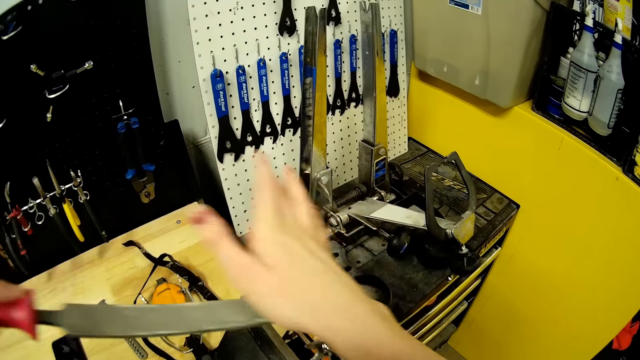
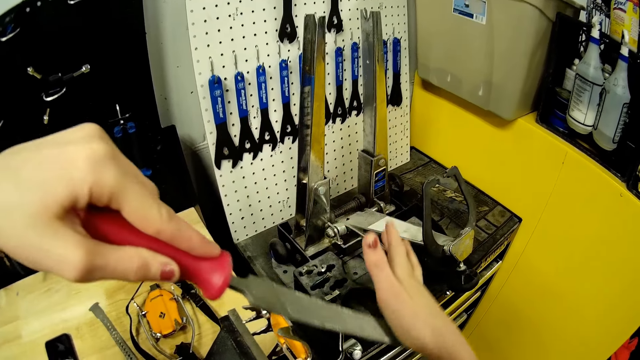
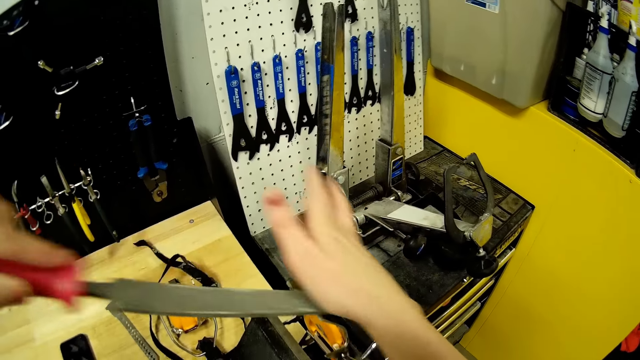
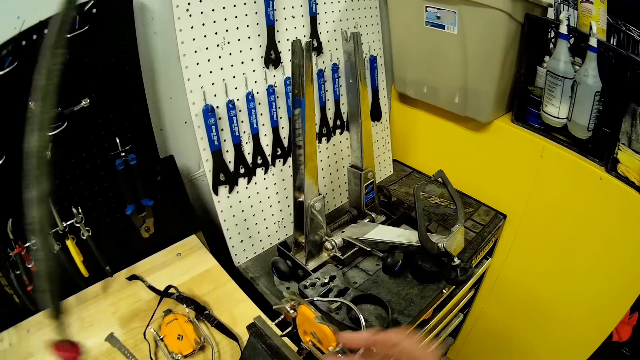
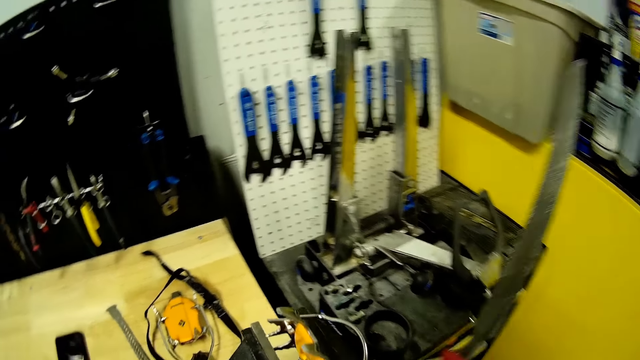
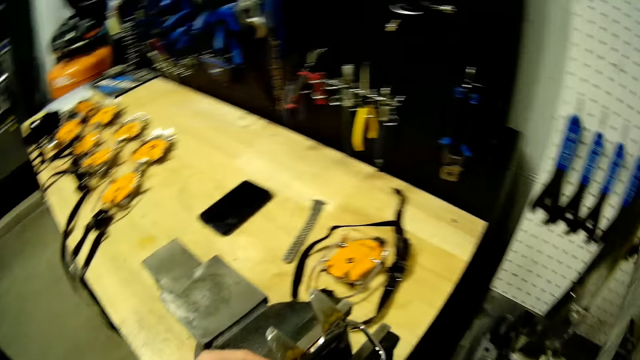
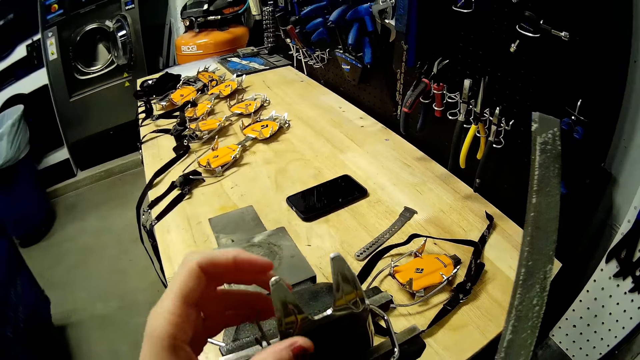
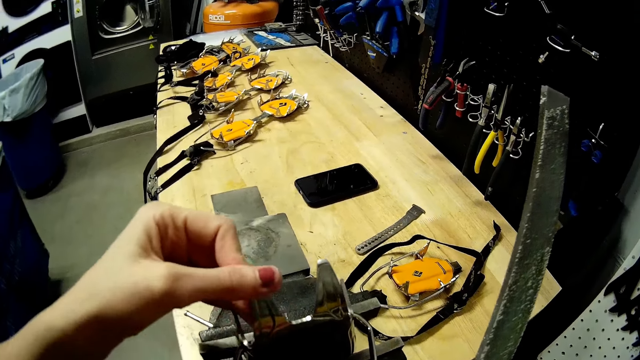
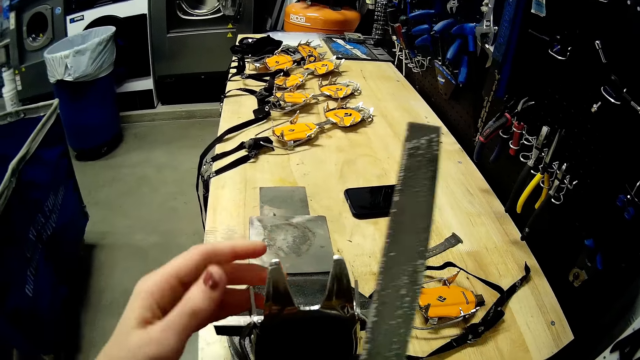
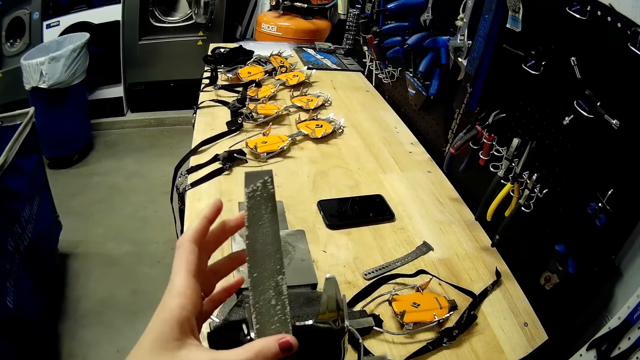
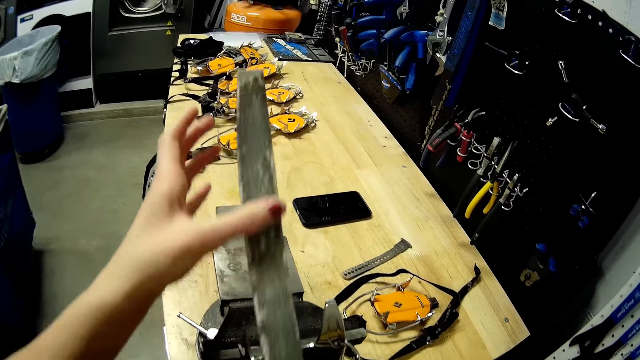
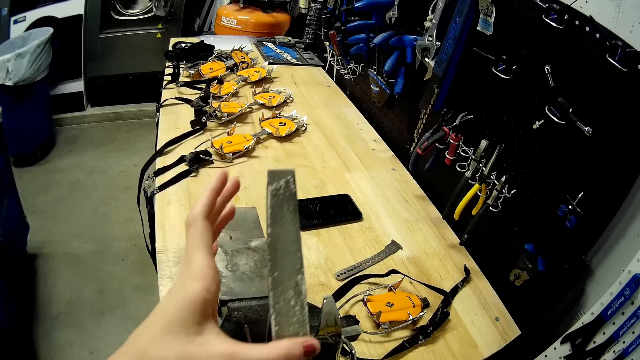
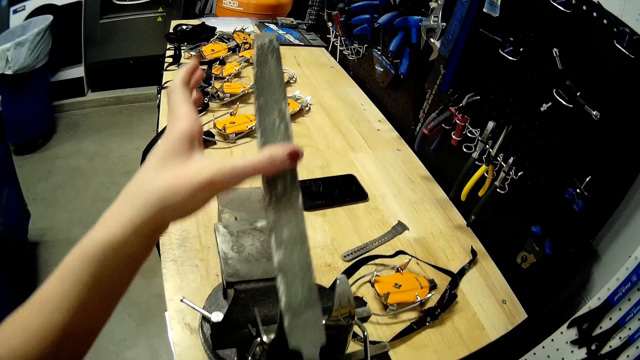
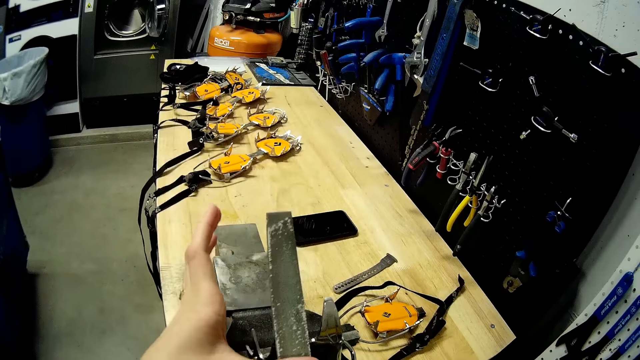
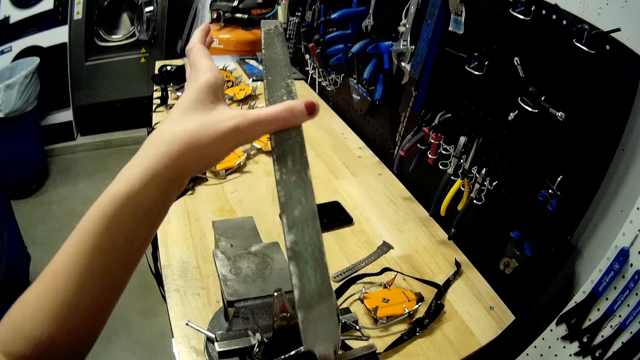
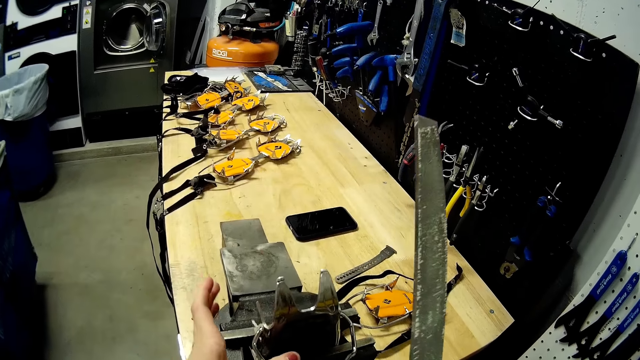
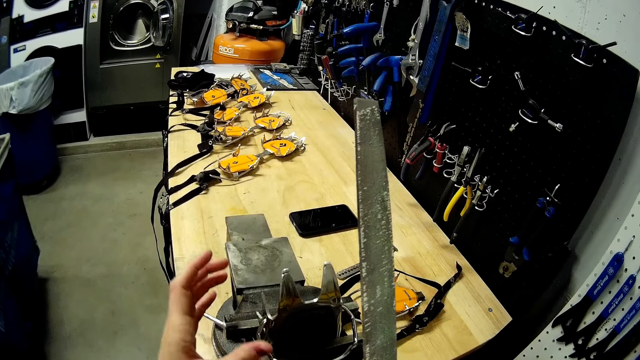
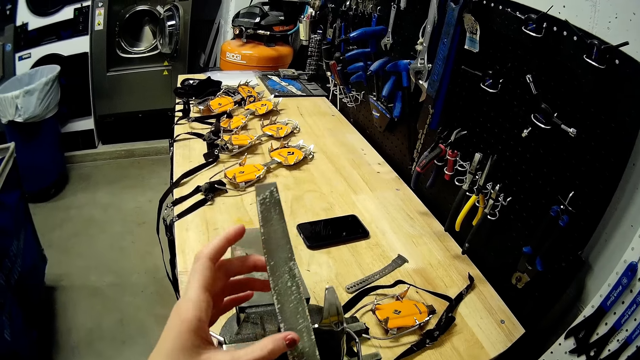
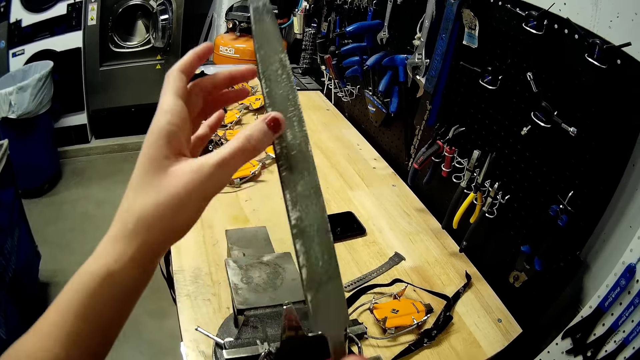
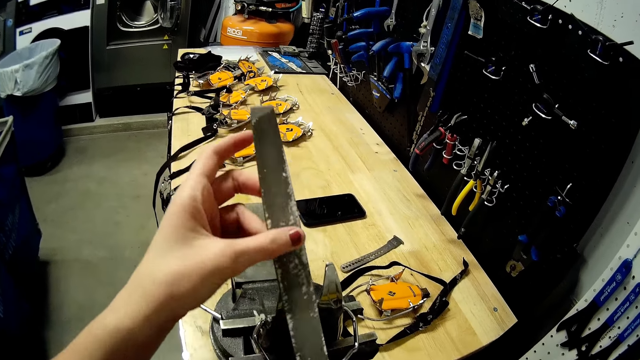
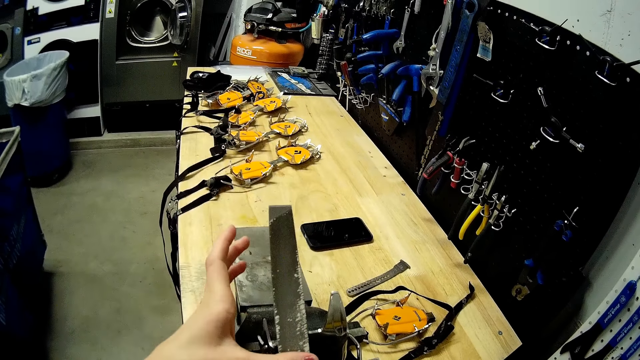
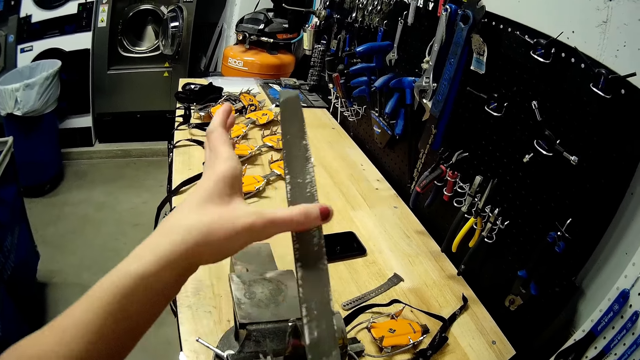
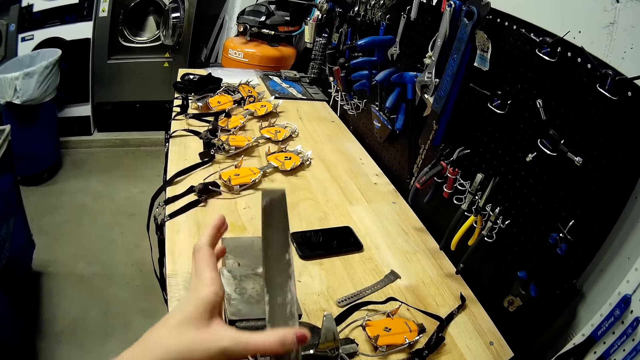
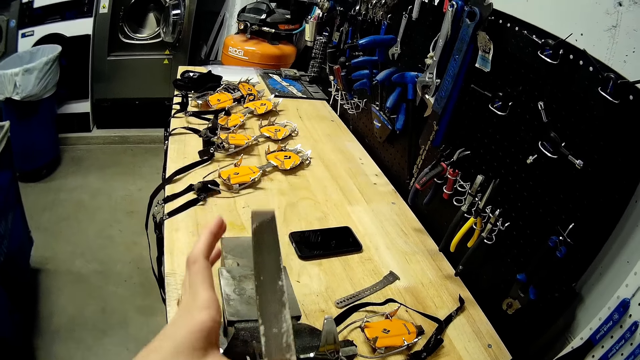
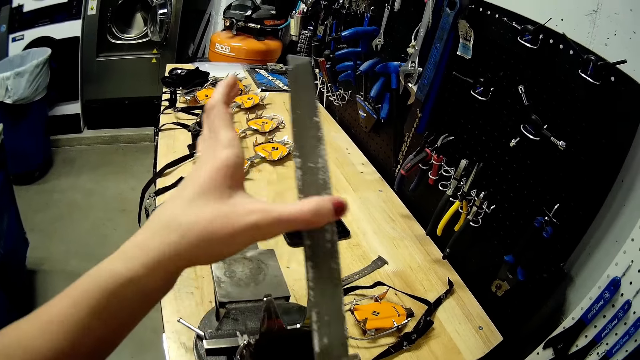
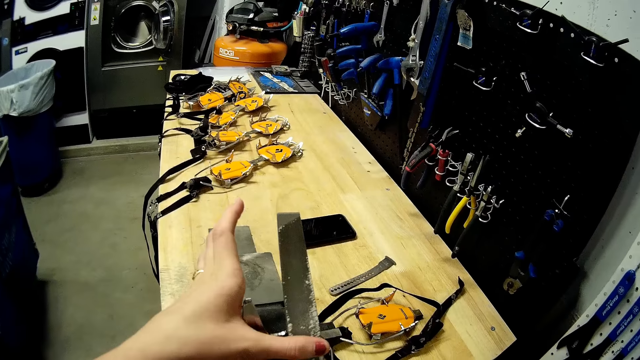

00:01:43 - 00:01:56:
The camera wearer rubs the front point with her left hand. She sharpens the front points of the crampon plate with the chisel in both hands. She adjusts the bar of the crampon with her left hand. She sharpens the front points of the crampon plate with the chisel in both hands.

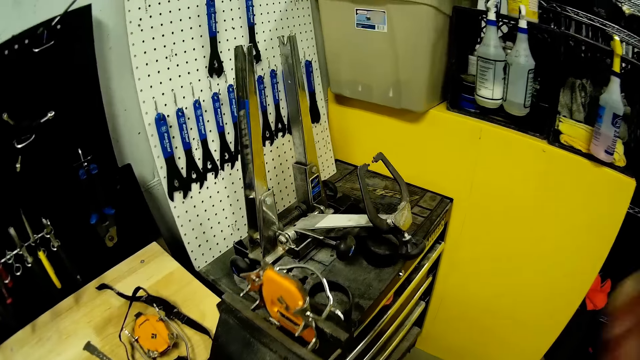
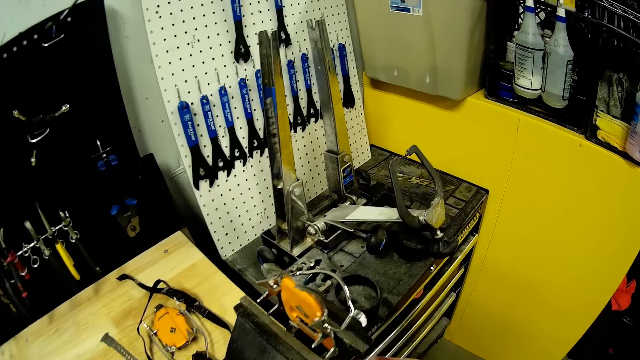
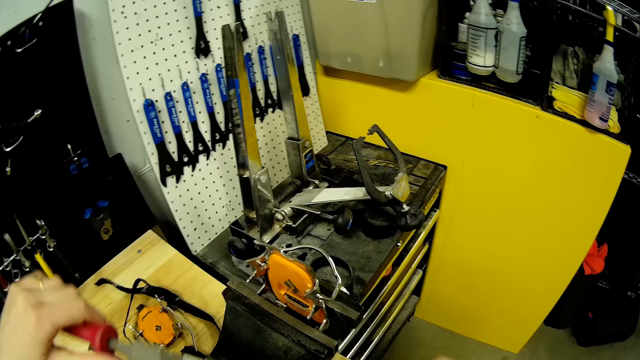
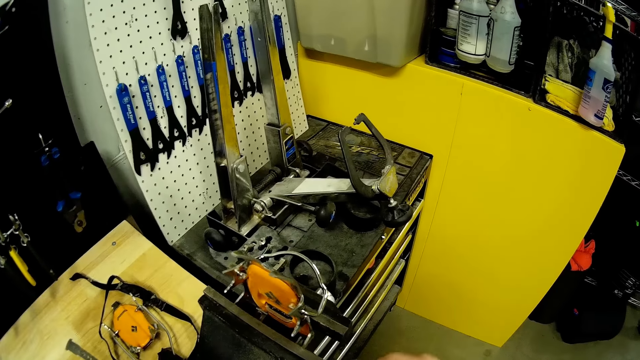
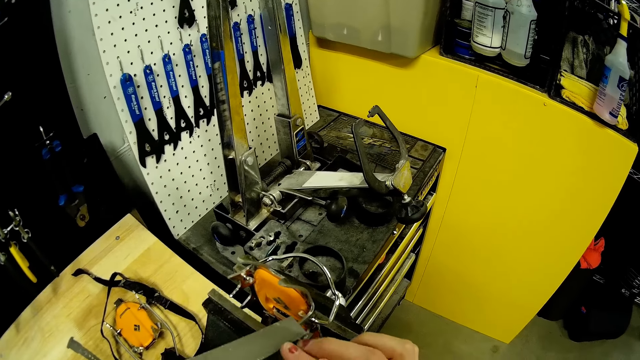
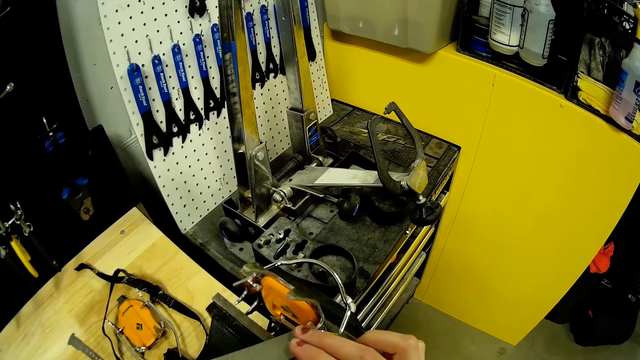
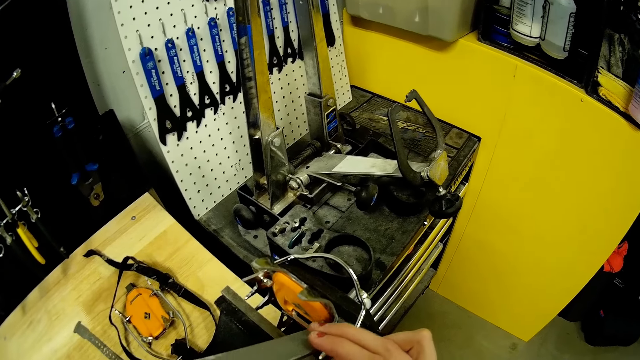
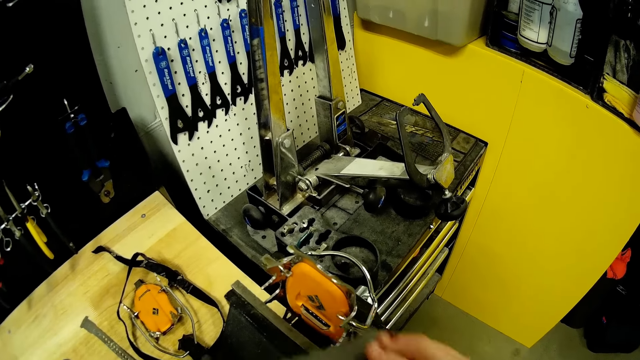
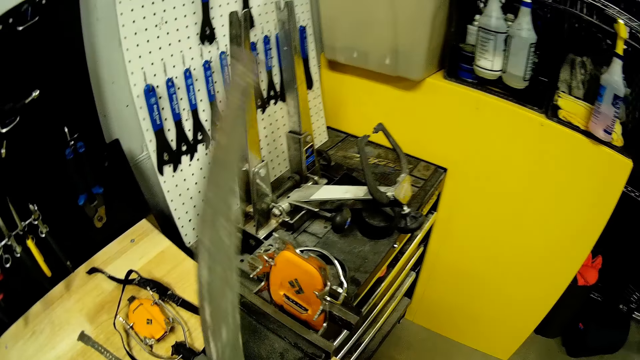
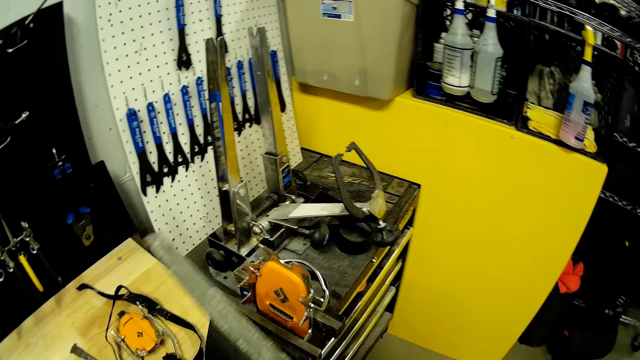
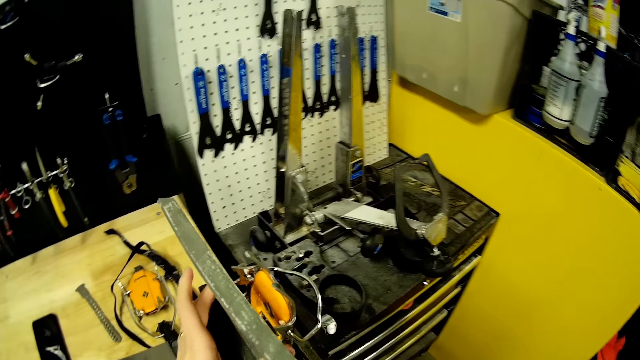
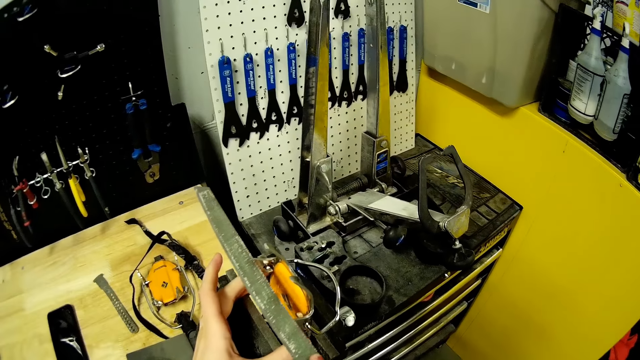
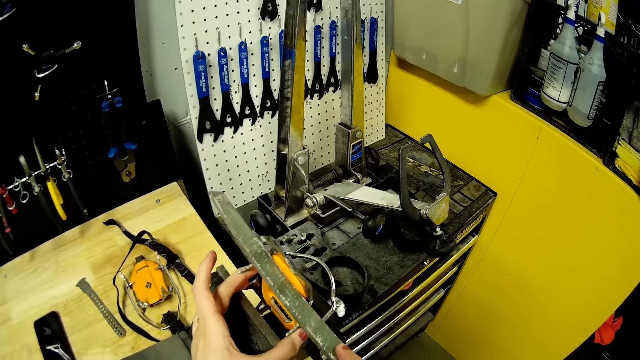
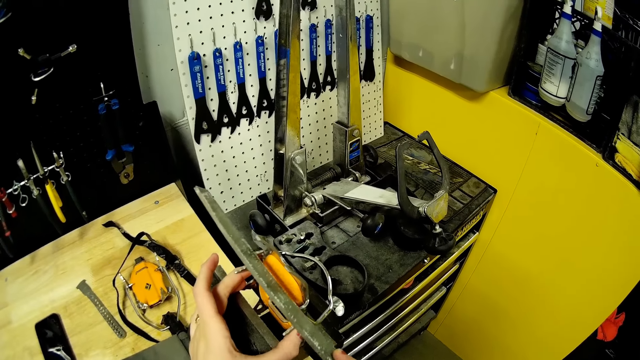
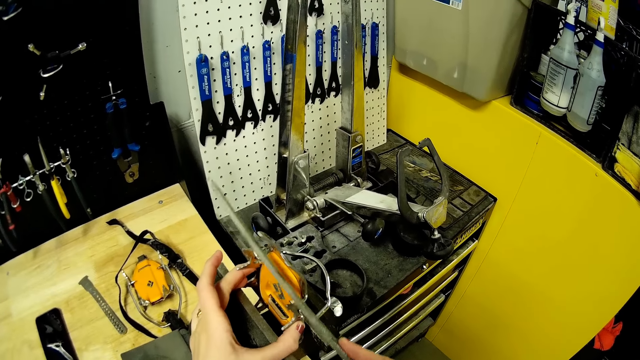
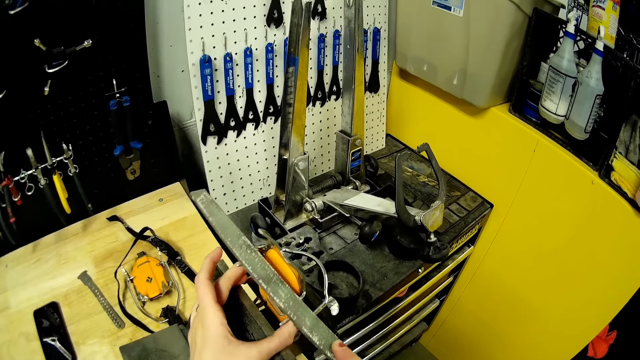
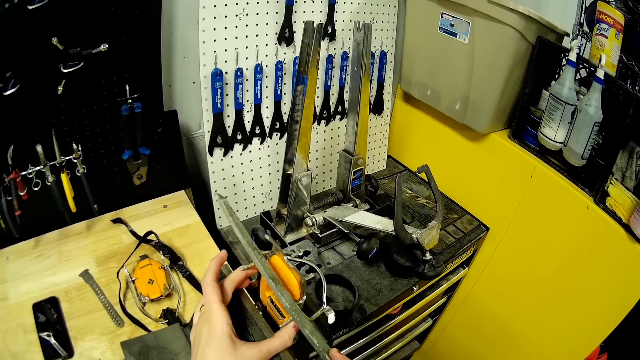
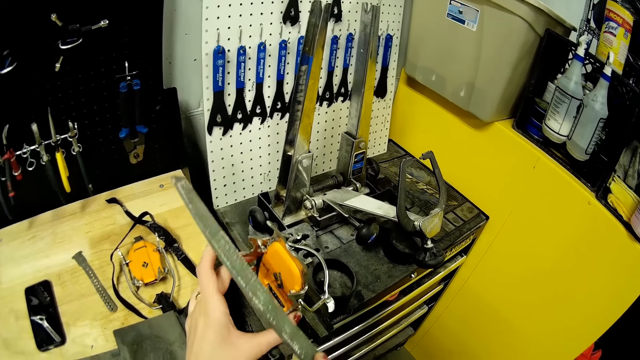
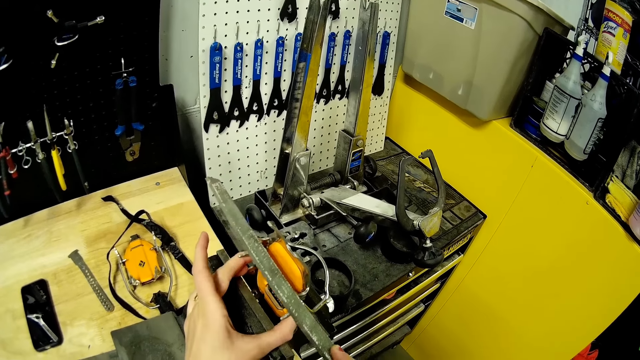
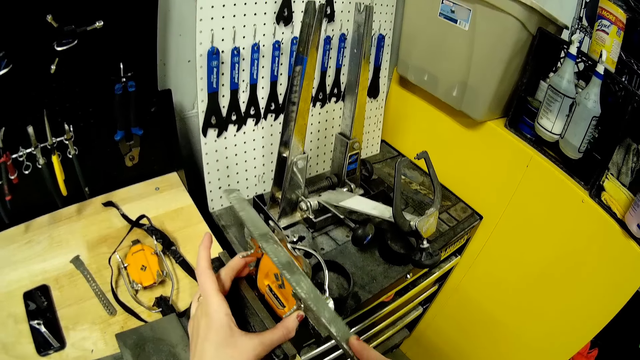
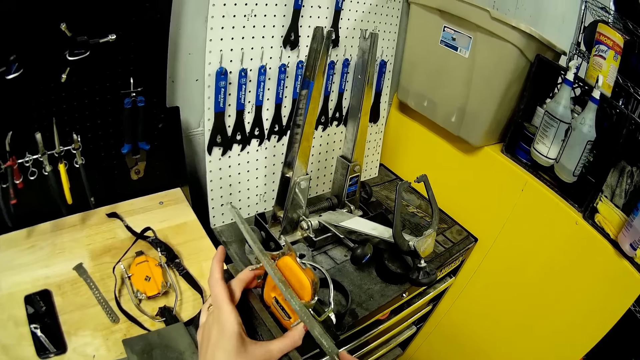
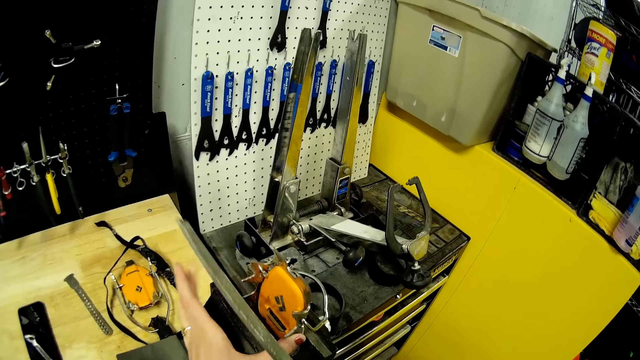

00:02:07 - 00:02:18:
The camera wearer sharpens the secondary points of the crampon with the chisel in both hands.
